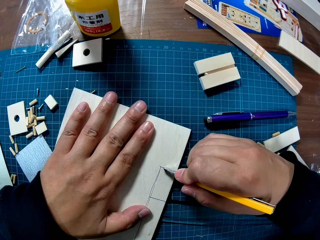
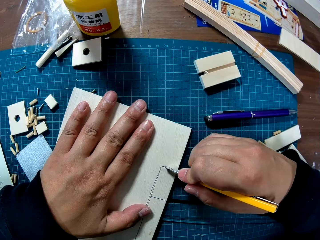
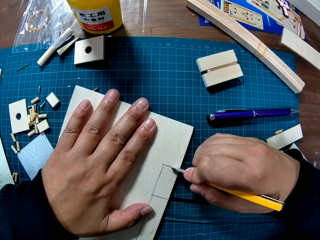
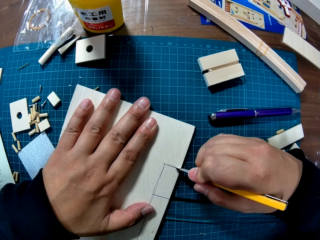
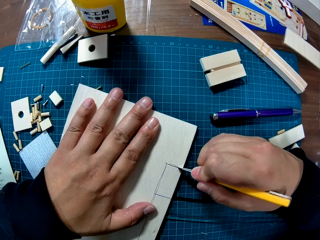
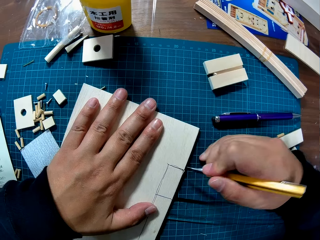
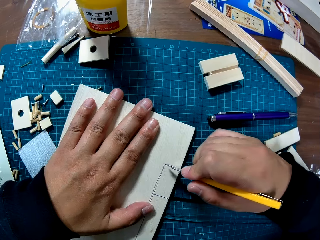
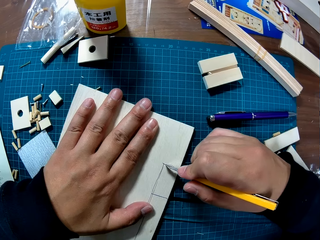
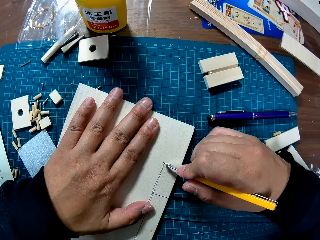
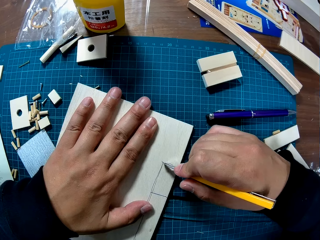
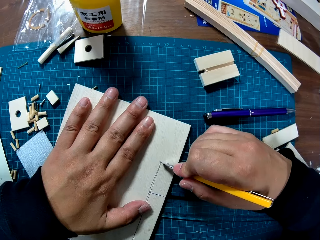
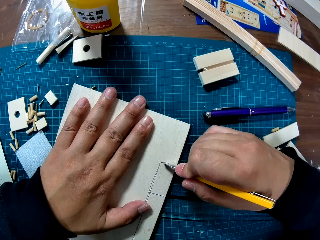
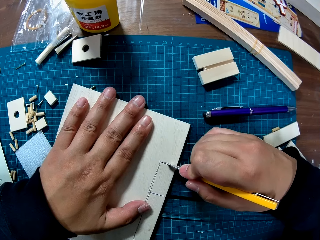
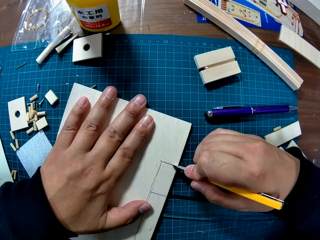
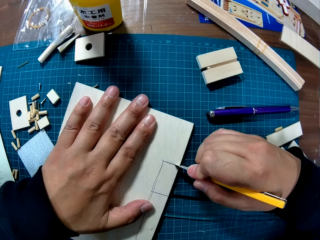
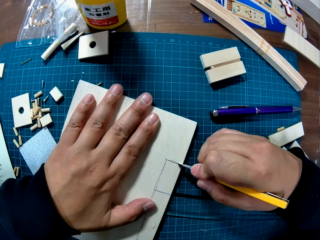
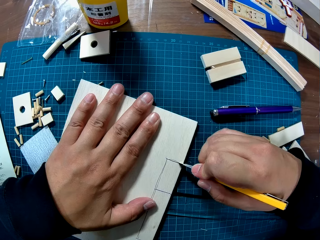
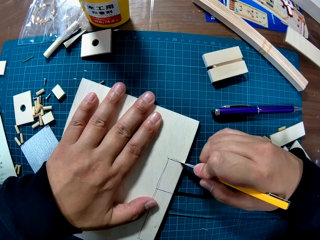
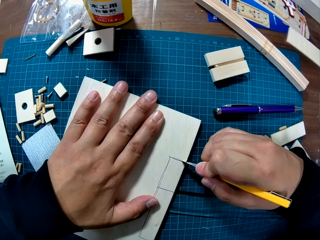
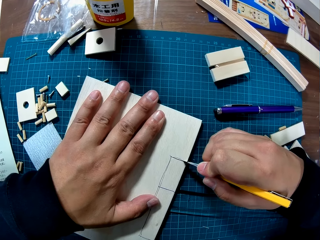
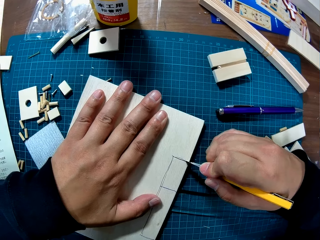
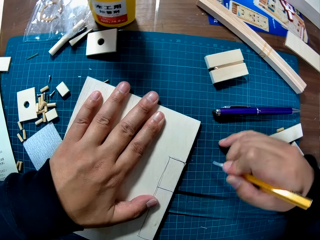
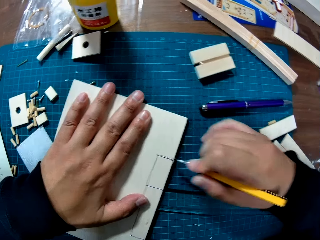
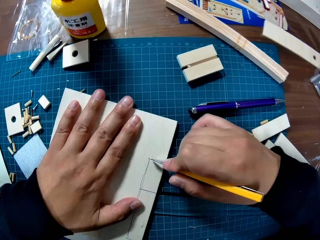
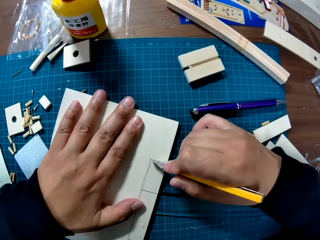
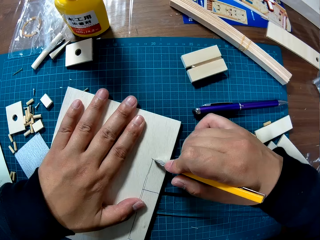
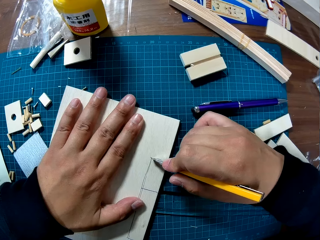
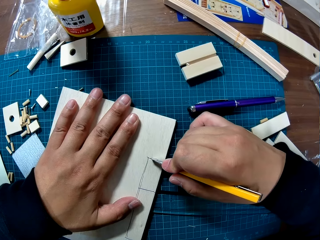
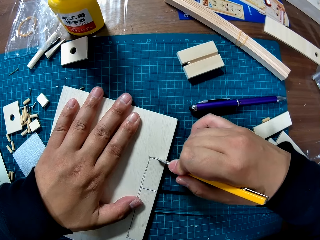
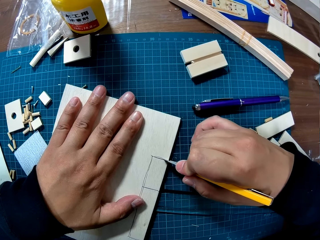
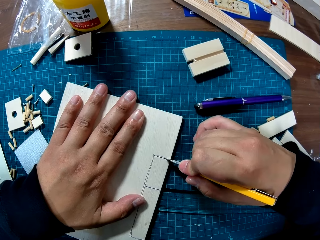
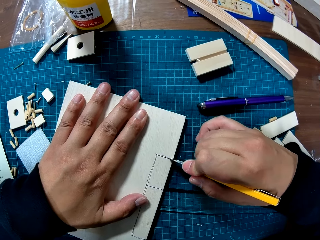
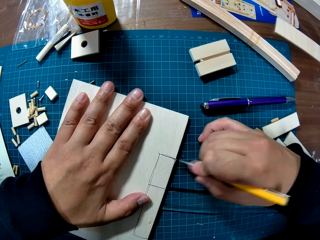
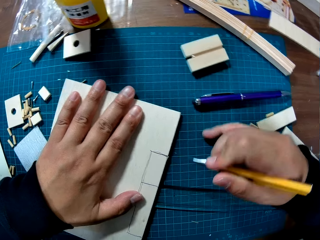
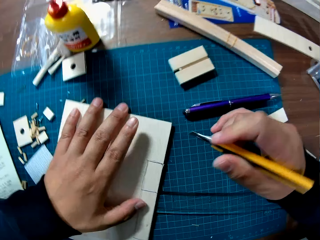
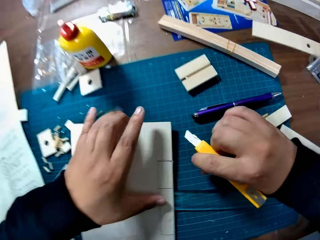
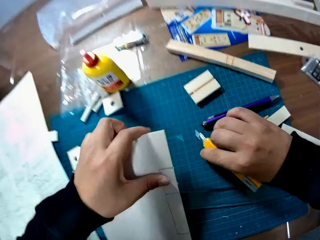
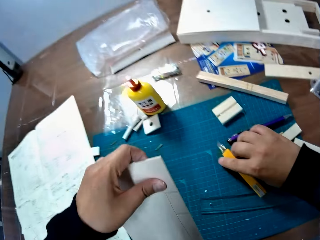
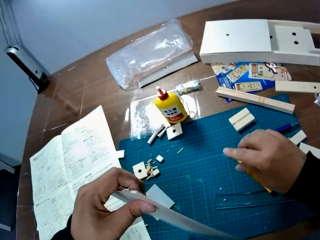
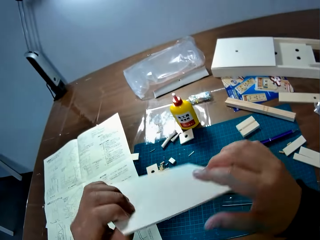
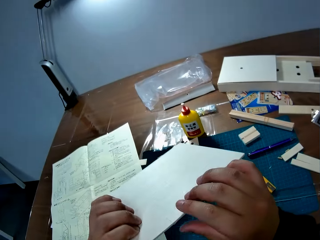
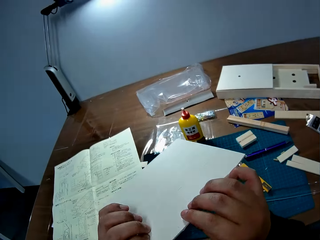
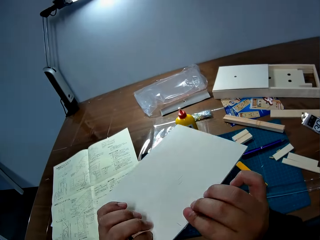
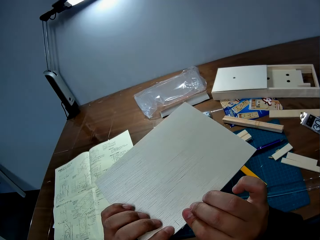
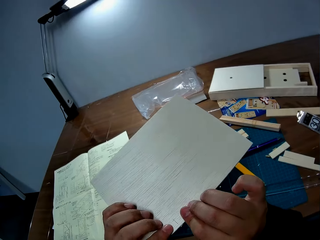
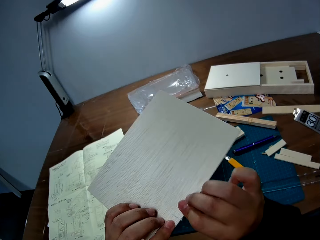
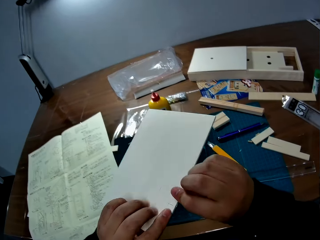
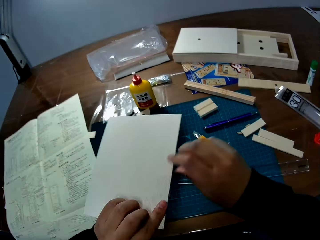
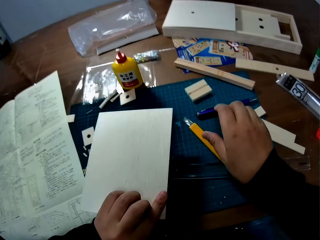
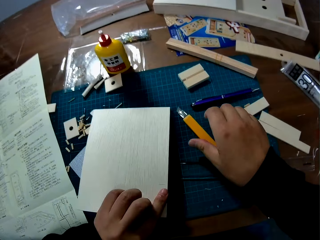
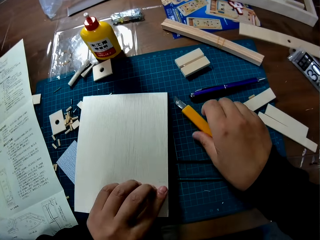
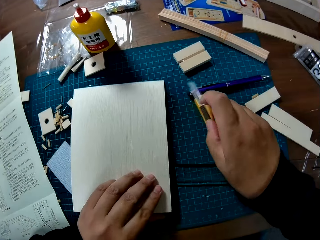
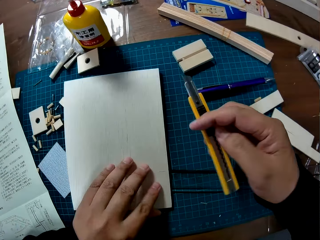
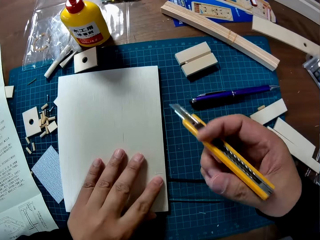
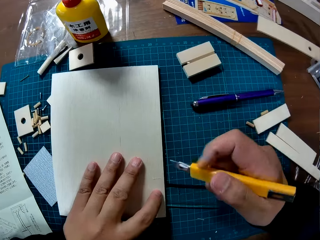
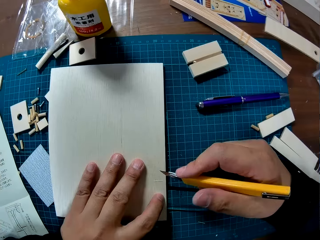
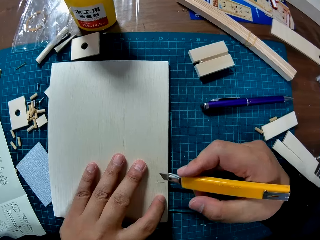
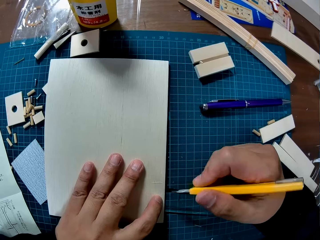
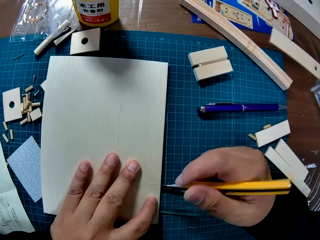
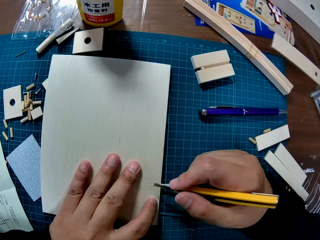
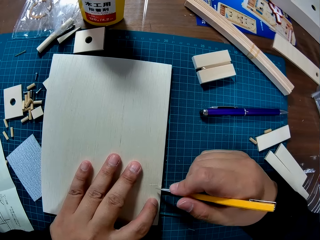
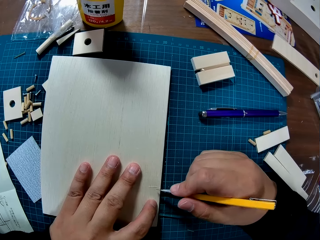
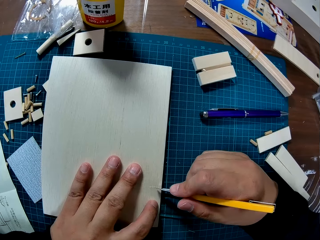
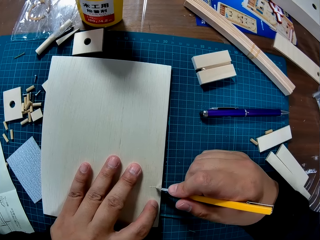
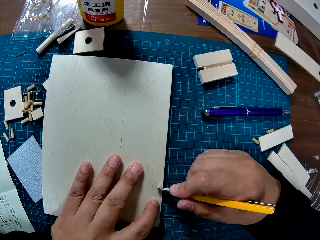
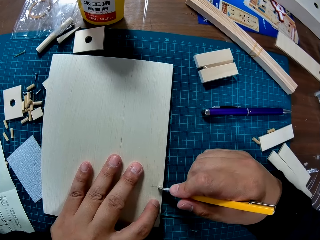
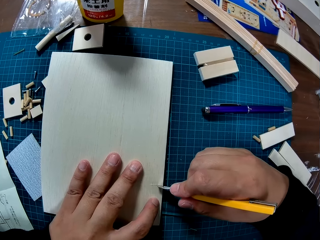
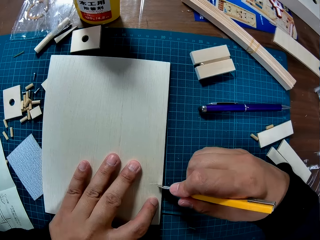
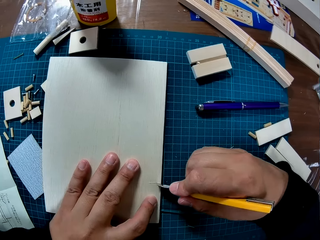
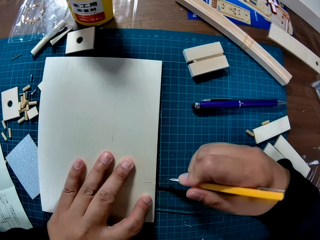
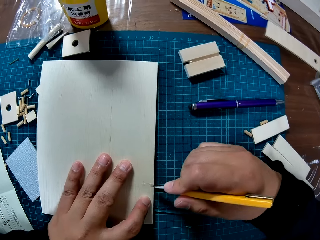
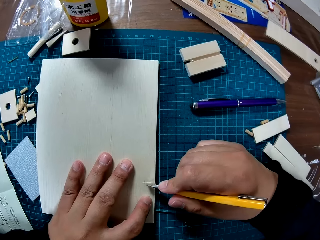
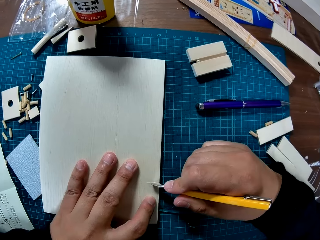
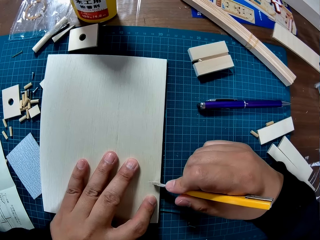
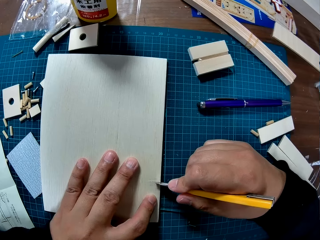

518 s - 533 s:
The camera wearer picks up the wood sheet from the table with his left hand. He places the trim knife on the table. He pushes the cut piece from the wood sheet with both hands. He places the wood sheet on the table. He picks up the trim knife. He cuts the wood with the trim knife.

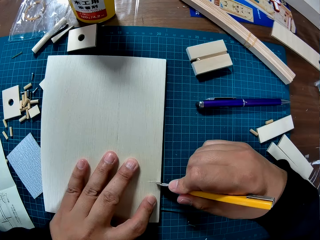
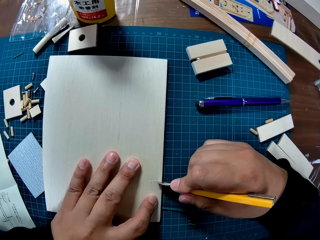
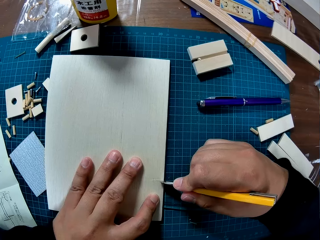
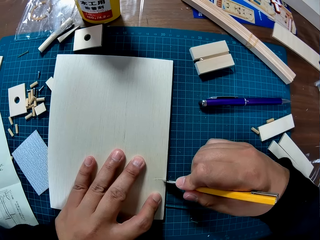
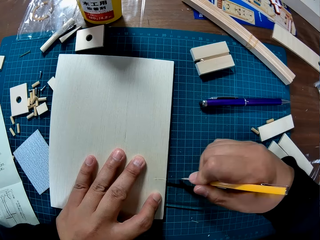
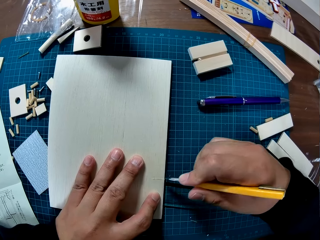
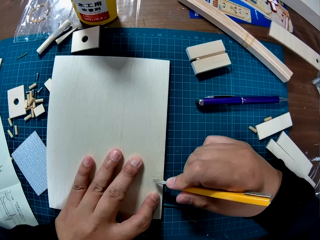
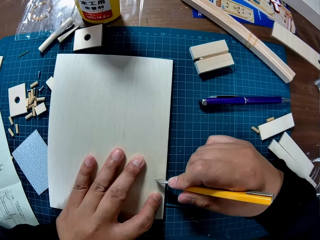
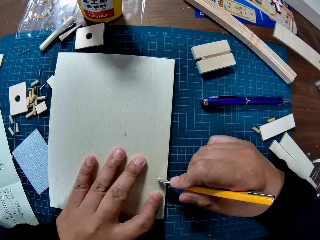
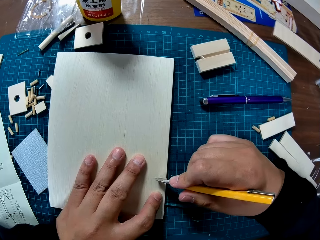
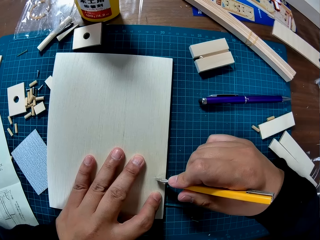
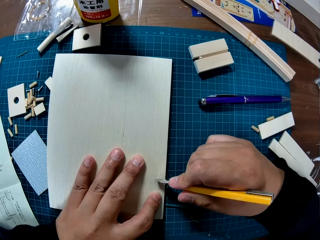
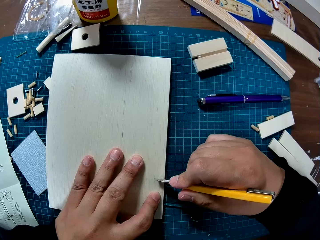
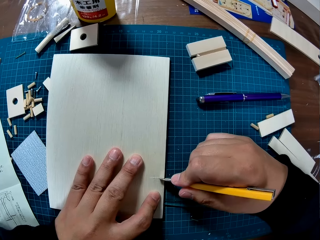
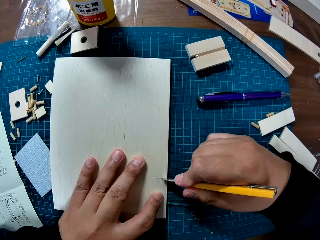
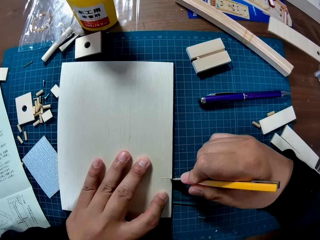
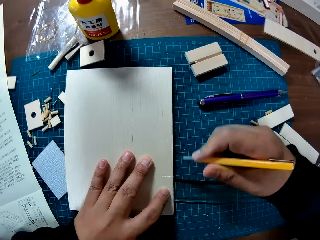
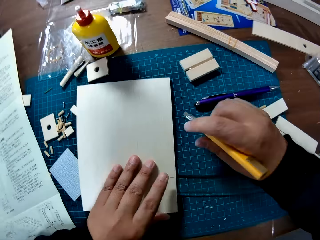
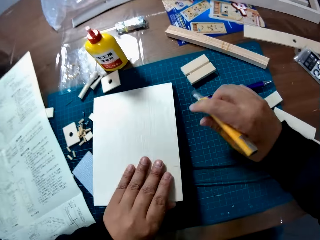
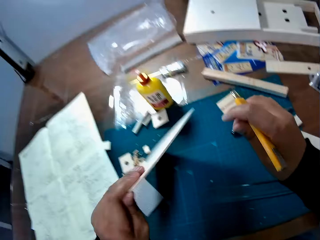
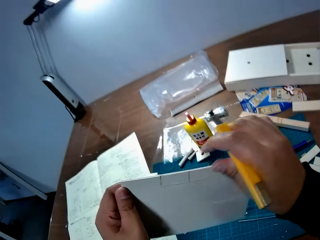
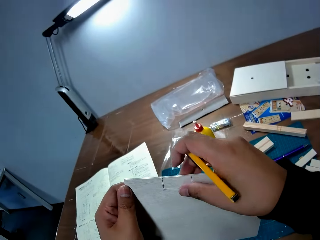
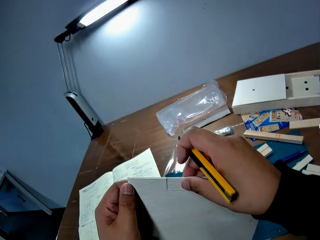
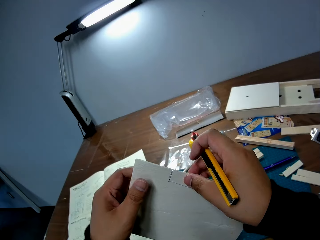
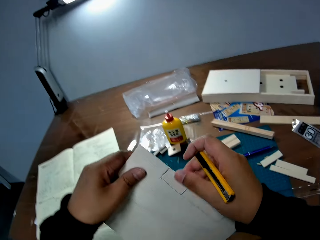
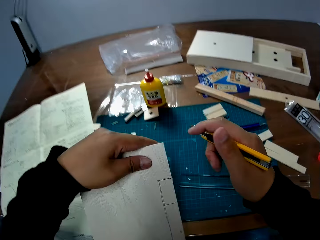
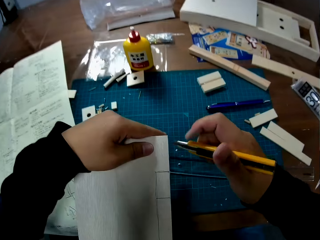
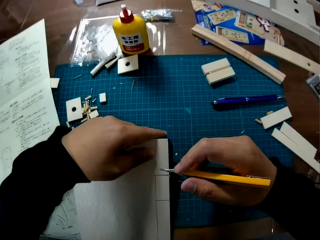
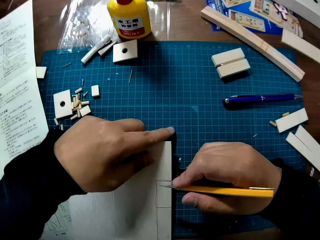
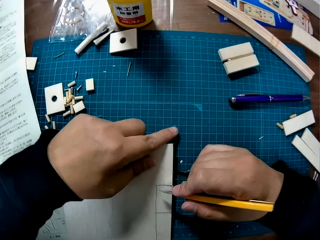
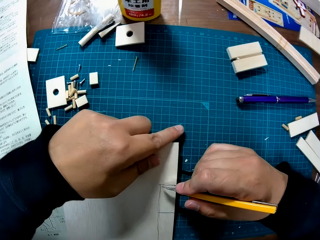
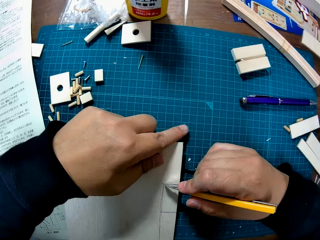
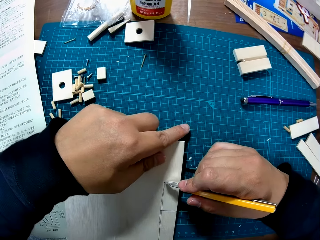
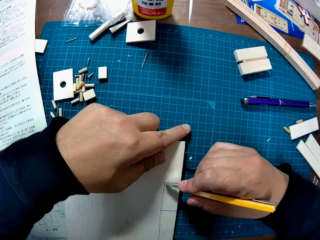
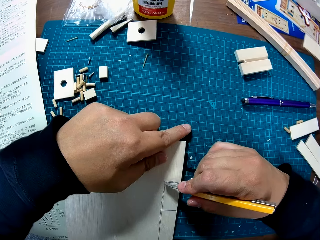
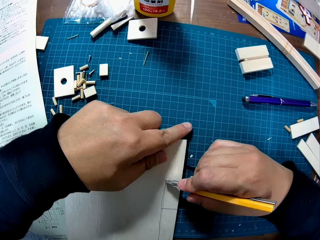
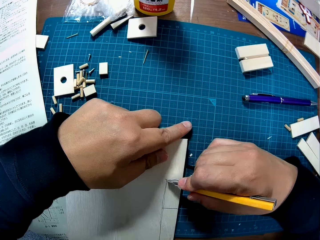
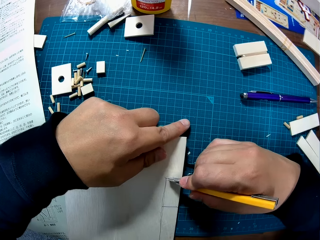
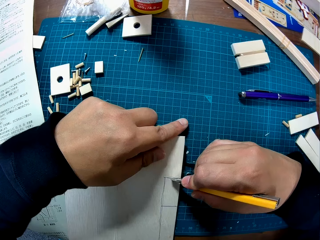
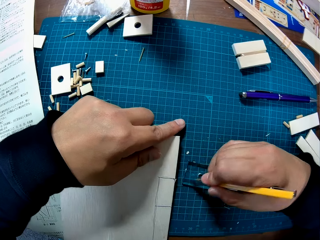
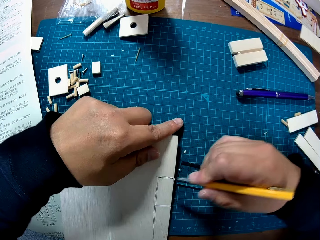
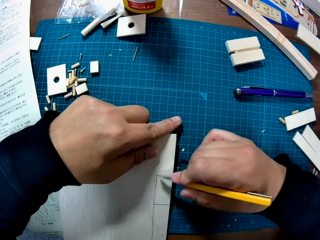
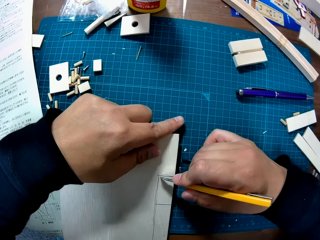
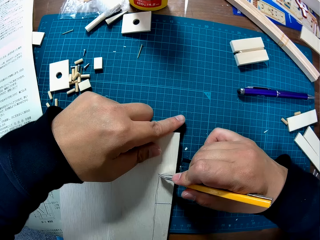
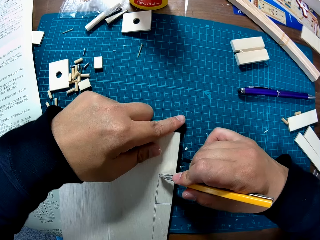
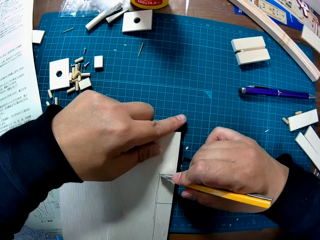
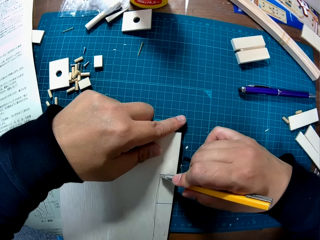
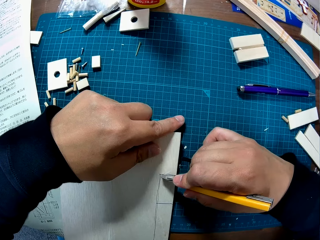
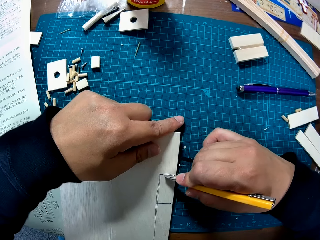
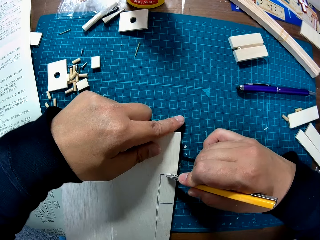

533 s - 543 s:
The camera wearer lifts the labelled paper from the mat. They turn the wood sheet over. They place the labelled paper on the mat. They cut the wood with the trim knife.
